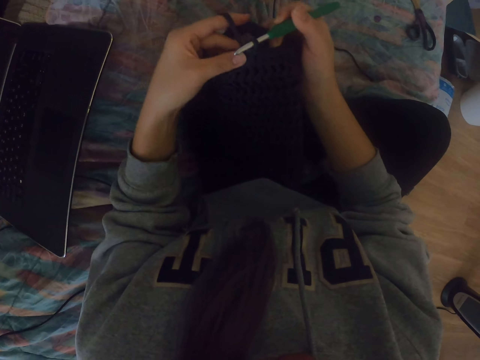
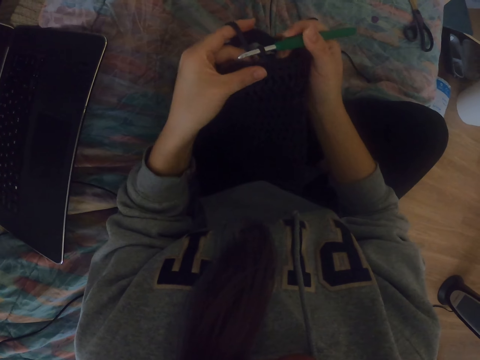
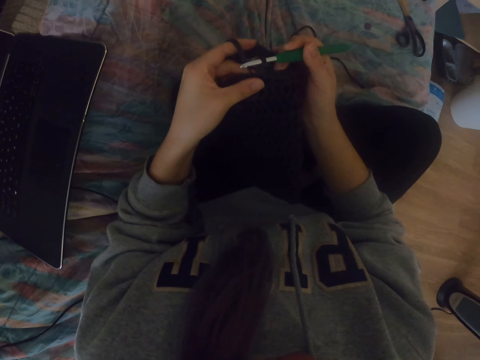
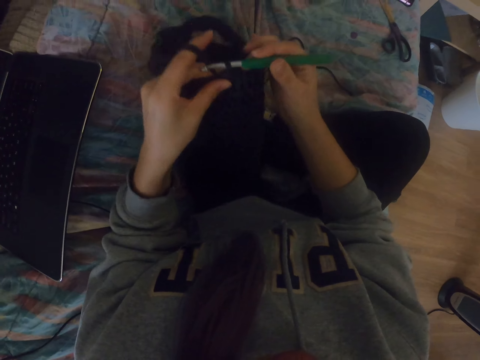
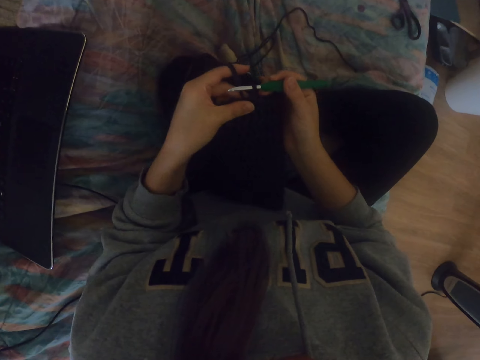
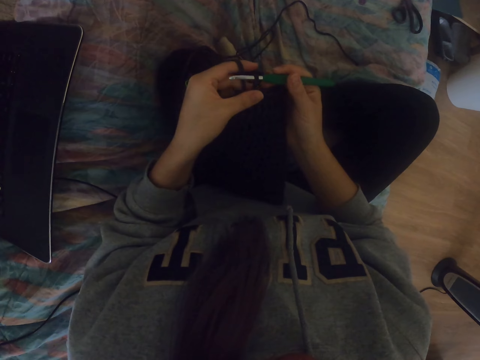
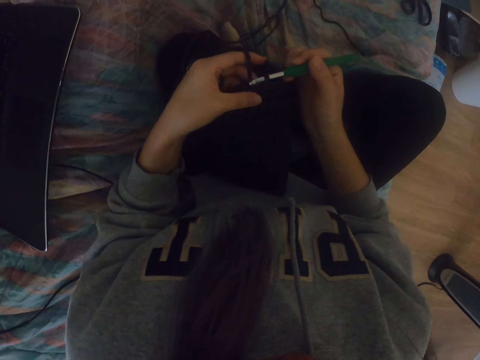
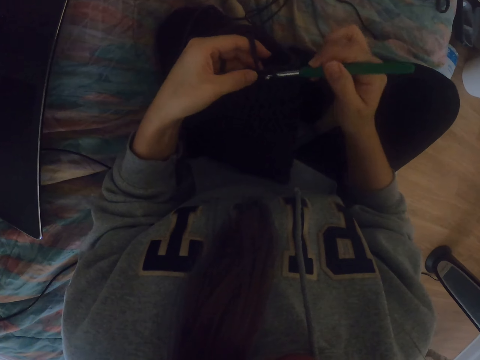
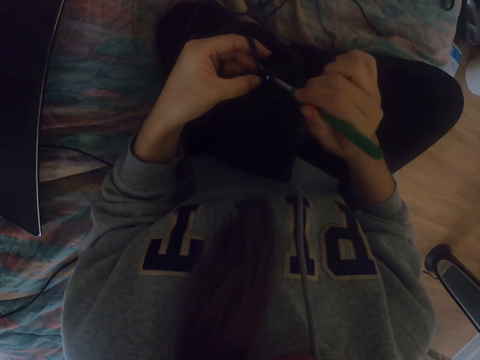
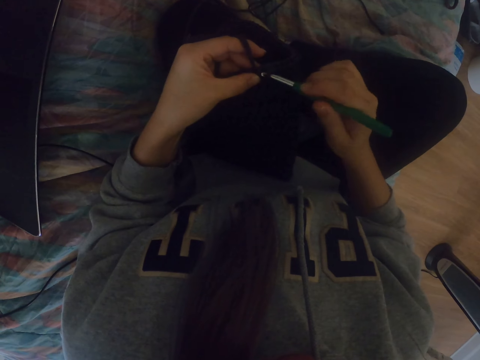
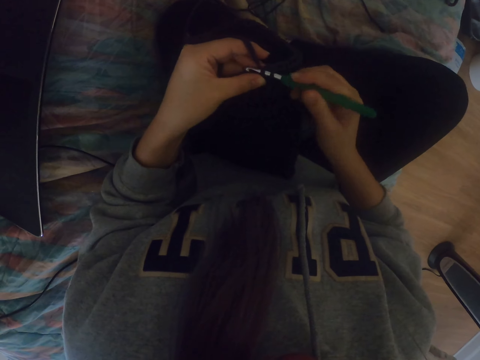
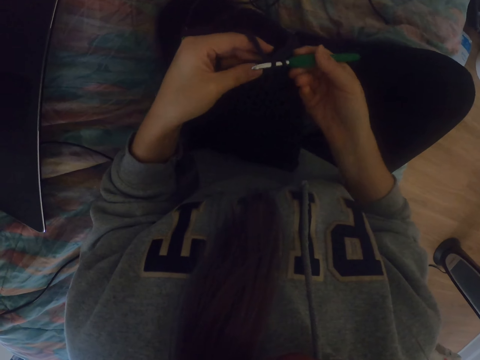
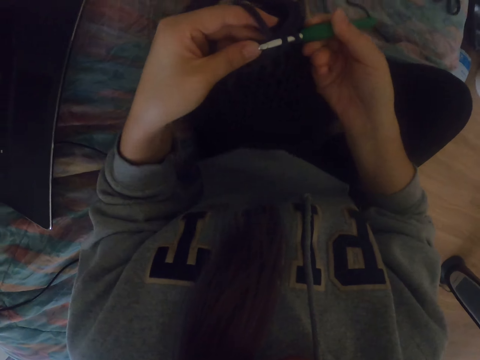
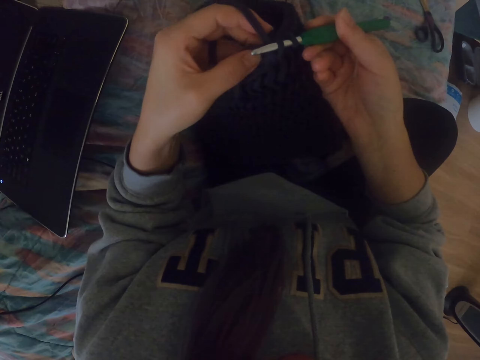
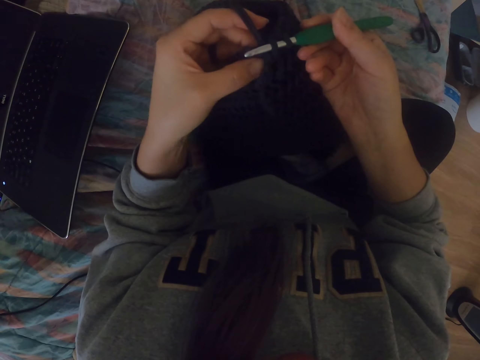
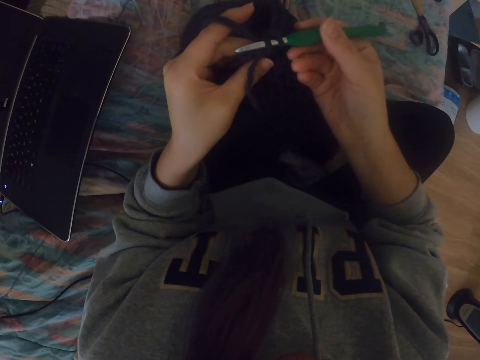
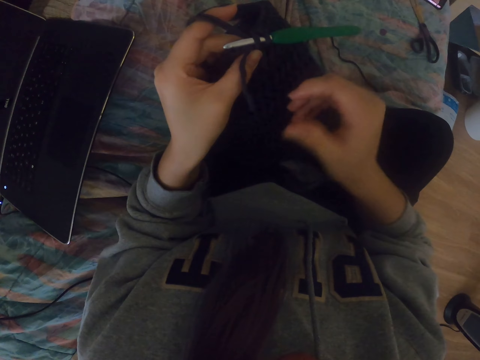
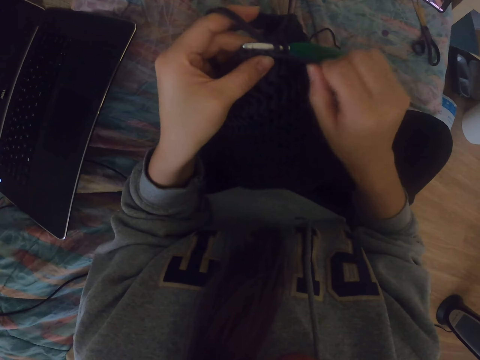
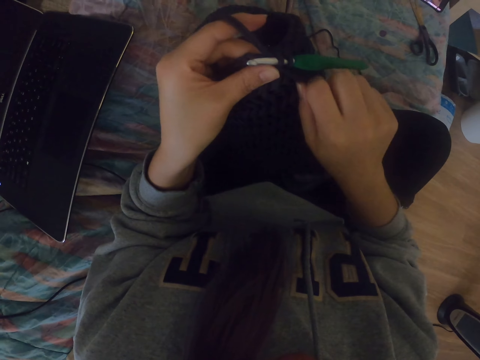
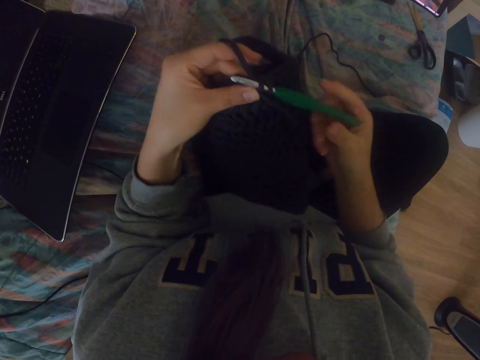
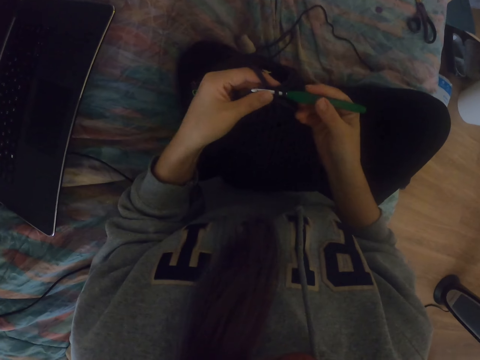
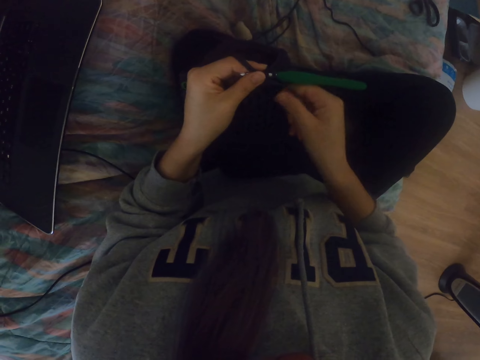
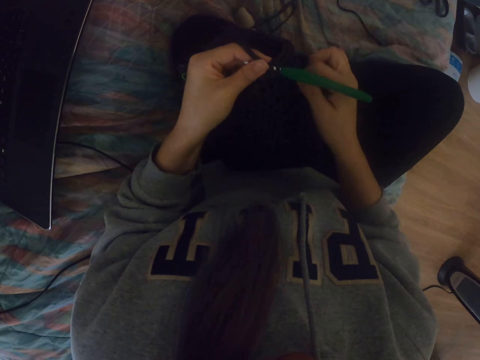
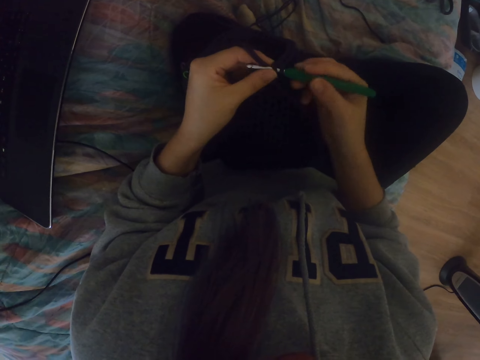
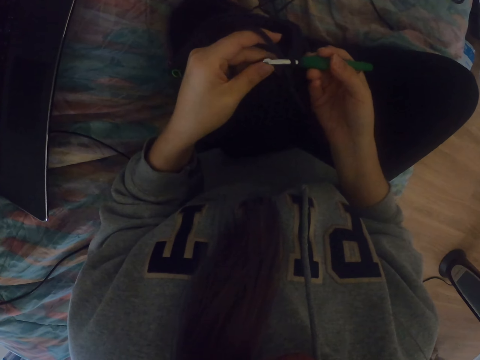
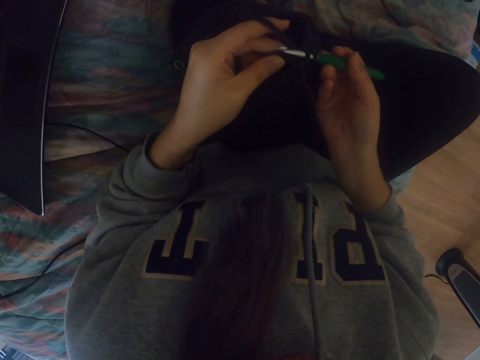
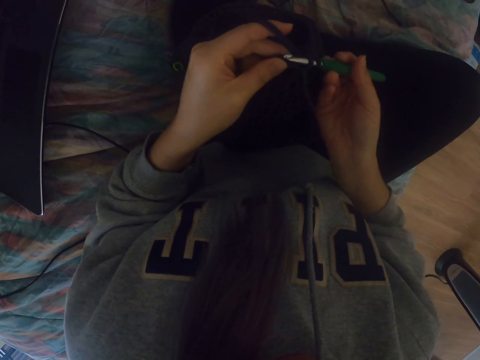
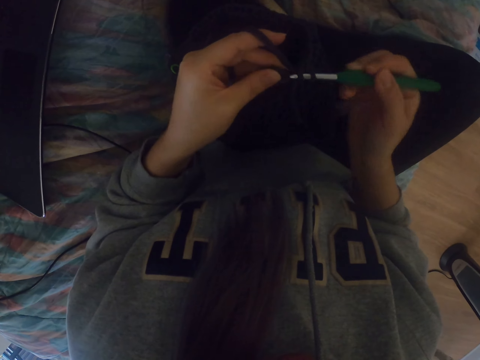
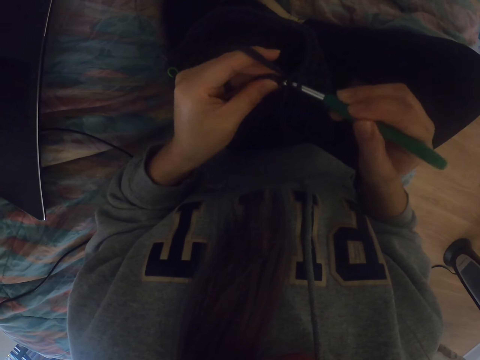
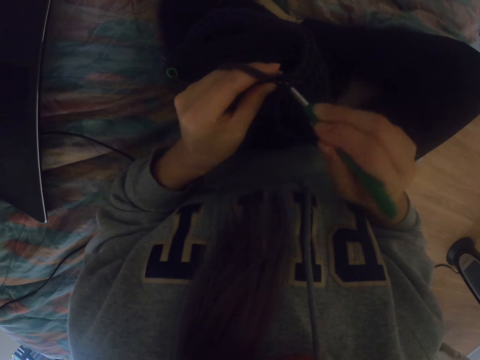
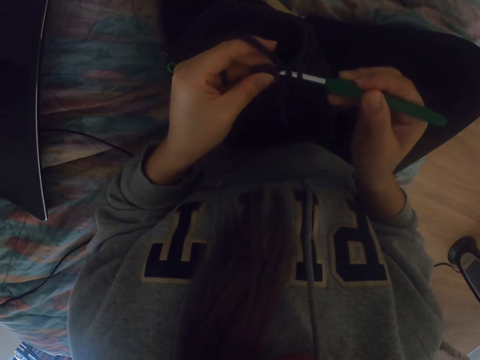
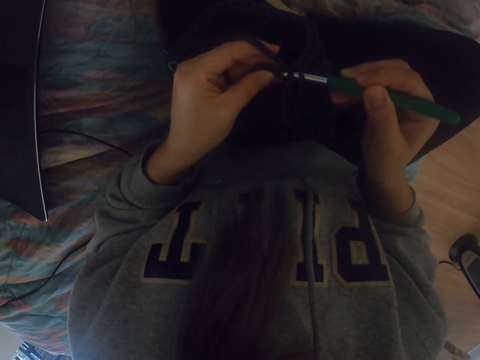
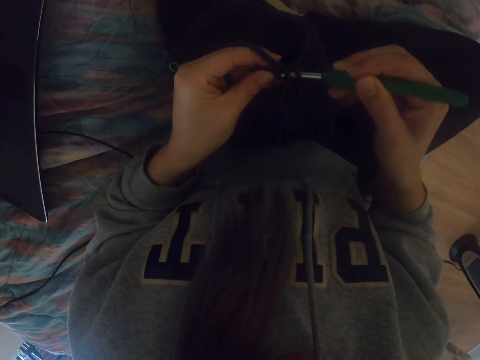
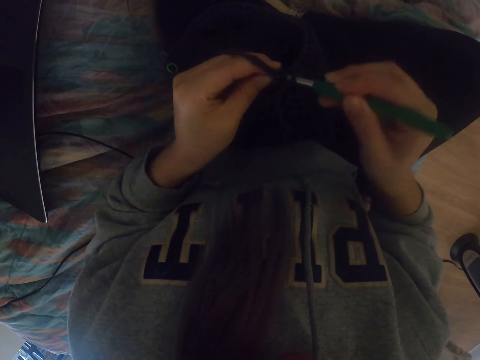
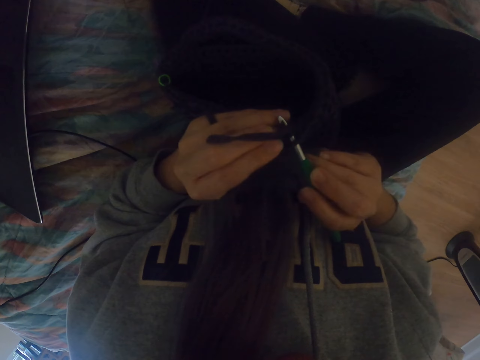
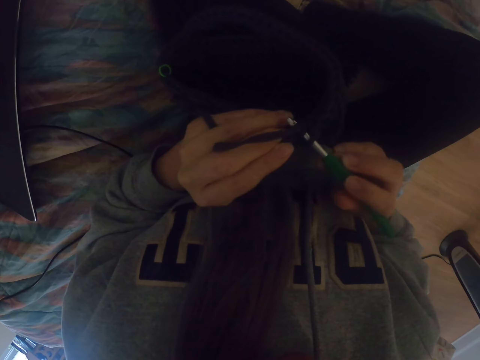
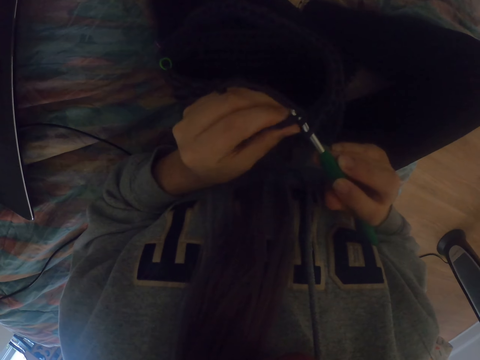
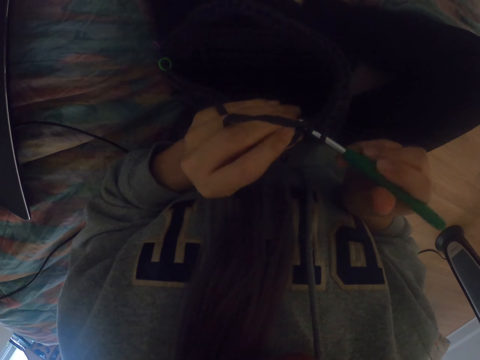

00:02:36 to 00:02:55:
The camera wearer knits a fabric. She continues to sew with her hands. She adjusts a yarn. She holds the crochet hook. She looks at the fabric. She knits the fabric.

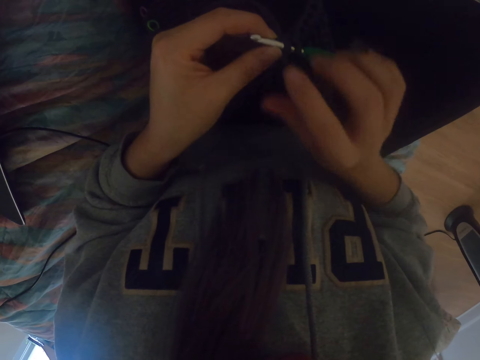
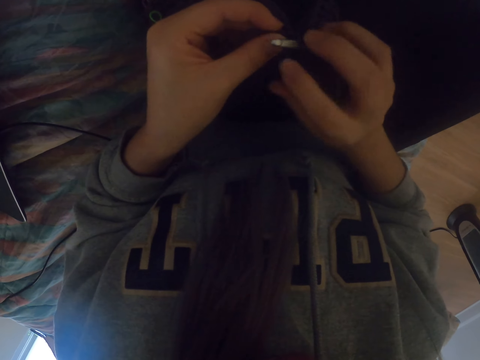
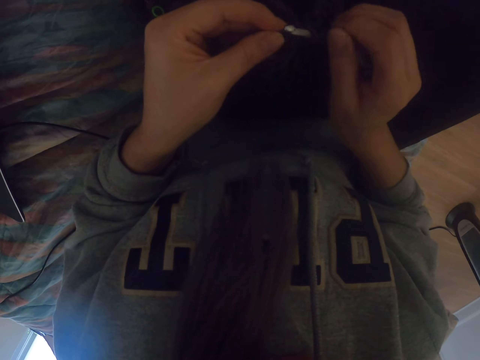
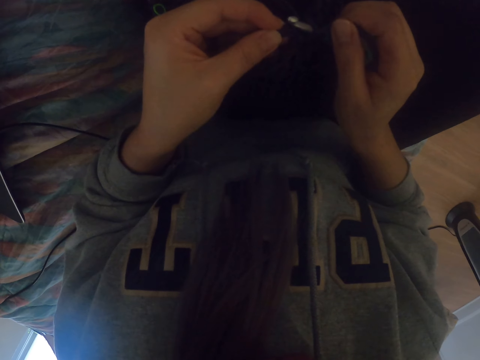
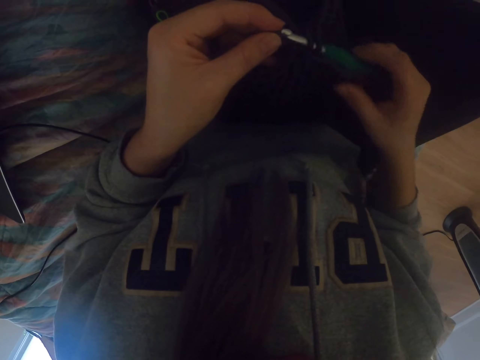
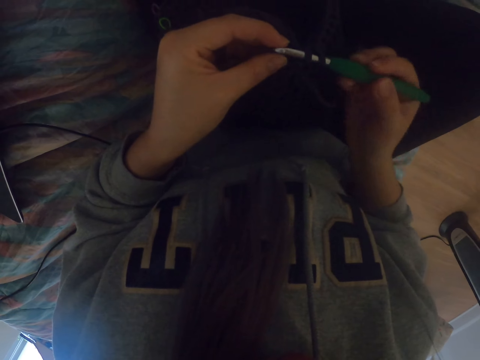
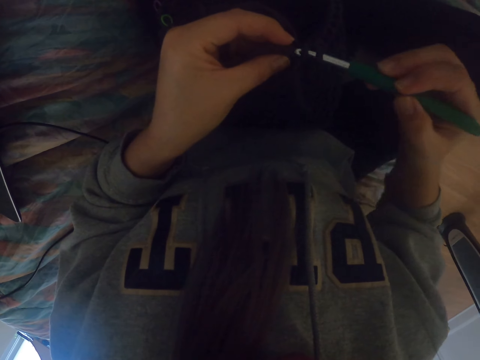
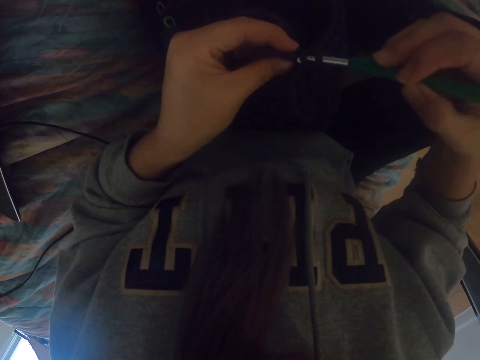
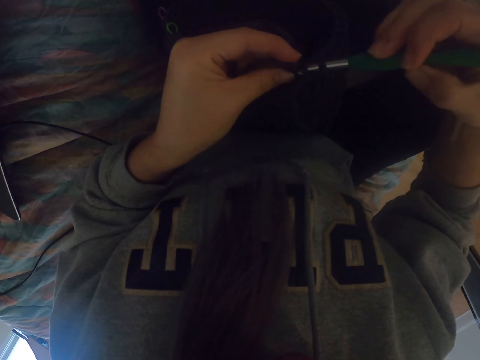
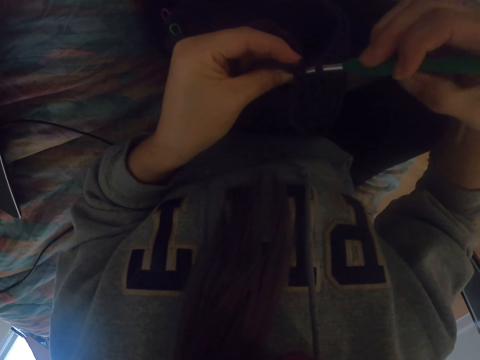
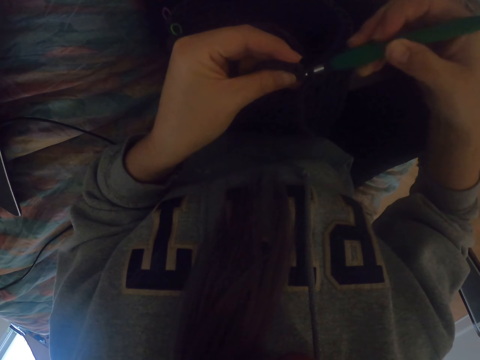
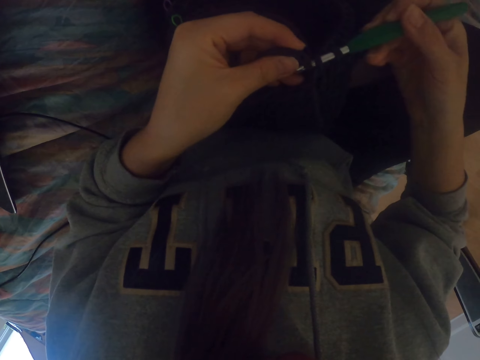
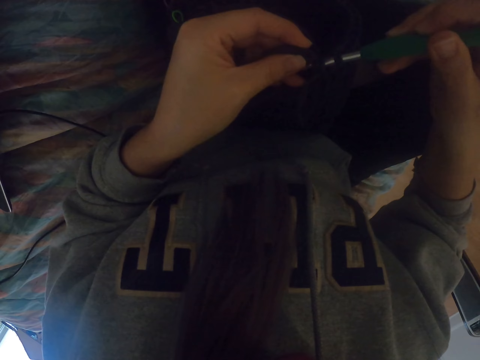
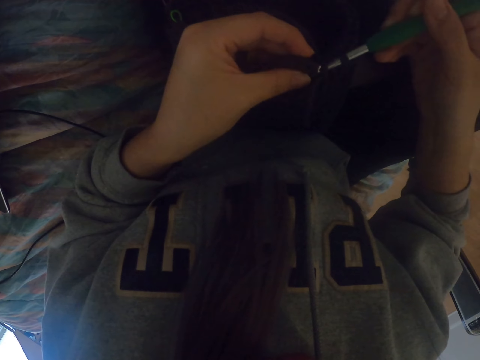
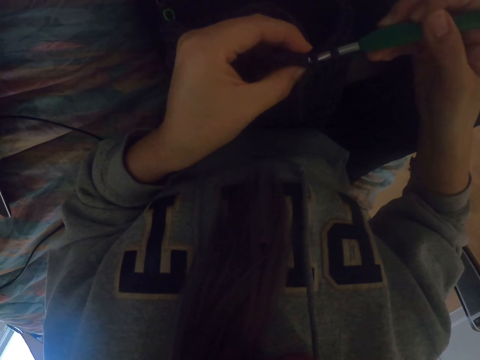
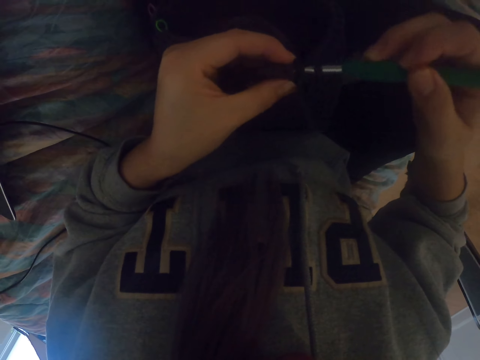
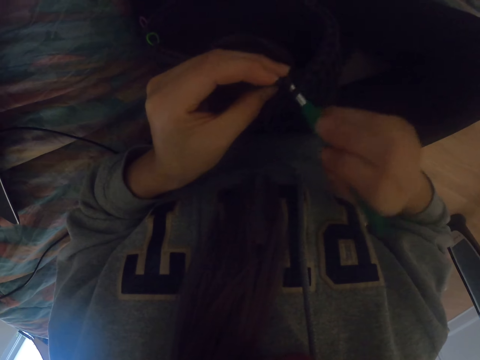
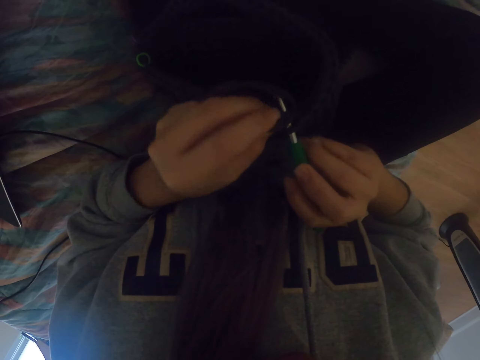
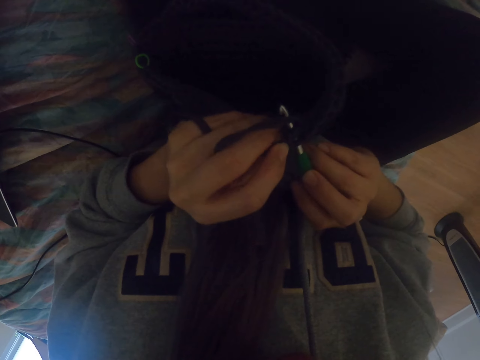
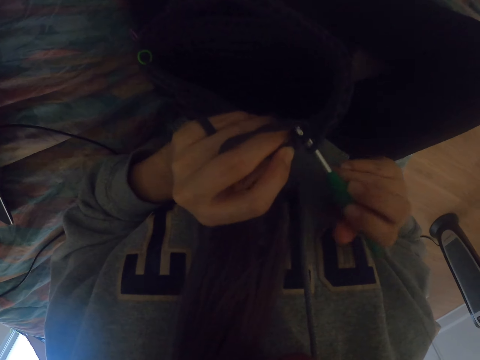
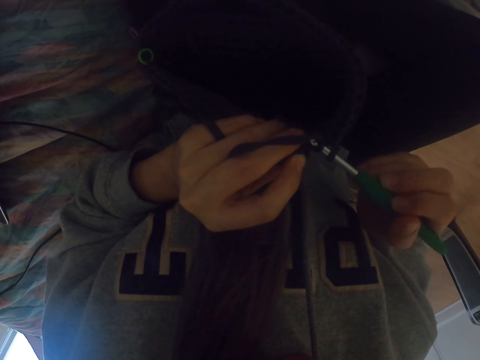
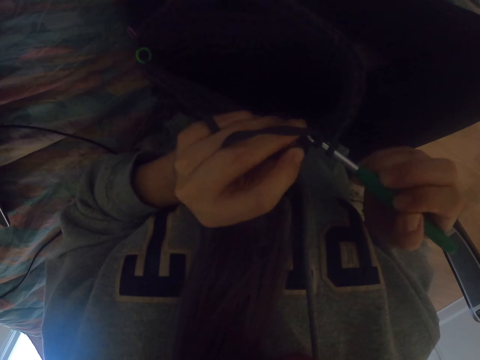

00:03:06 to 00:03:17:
The camera wearer adjusts a yarn. They hold a crochet hook and knit the fabric.
